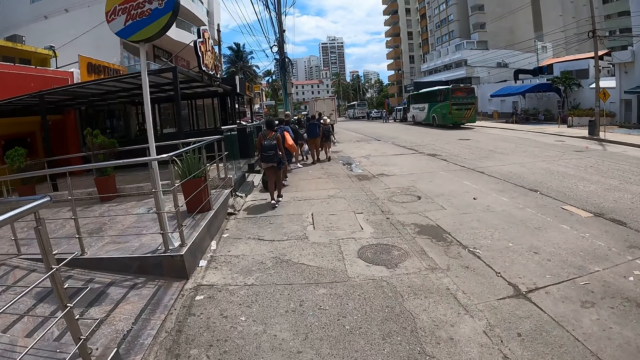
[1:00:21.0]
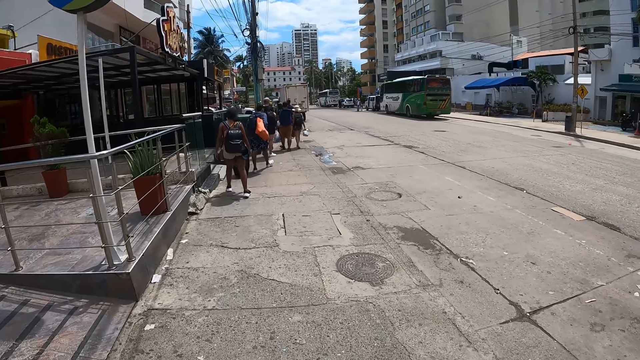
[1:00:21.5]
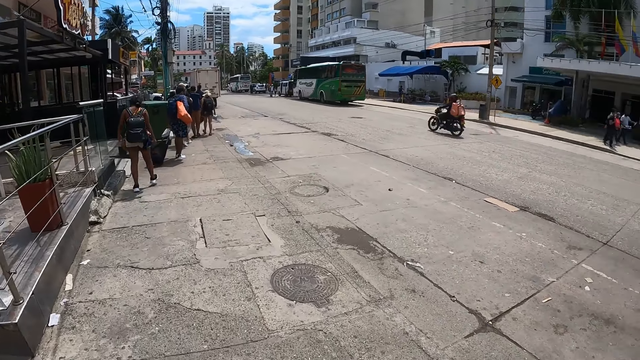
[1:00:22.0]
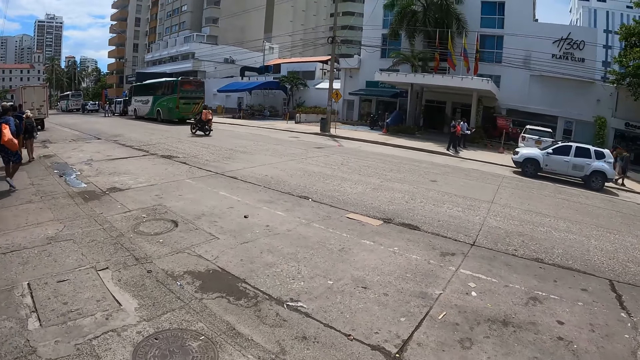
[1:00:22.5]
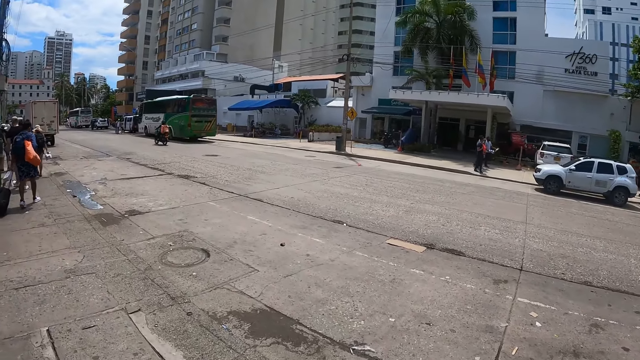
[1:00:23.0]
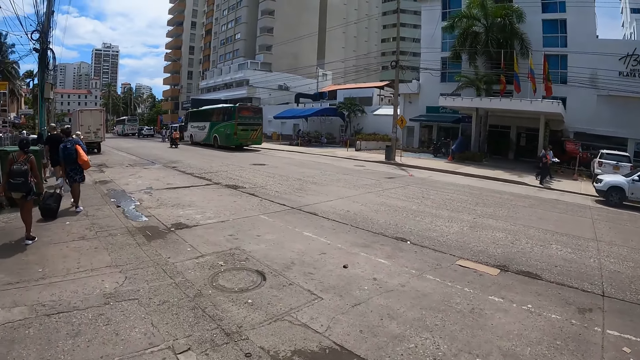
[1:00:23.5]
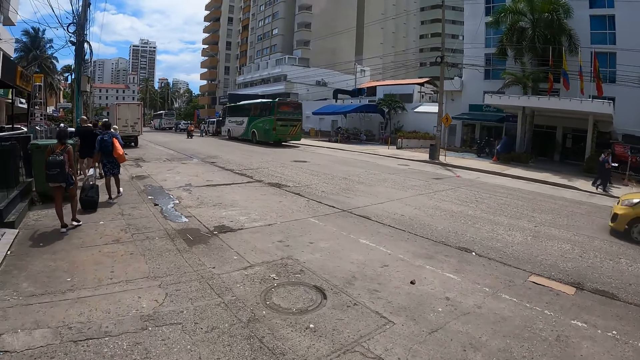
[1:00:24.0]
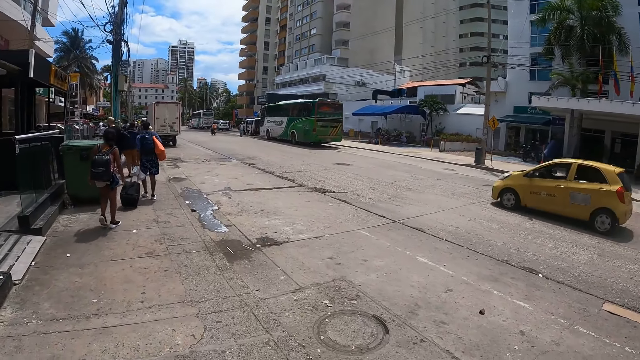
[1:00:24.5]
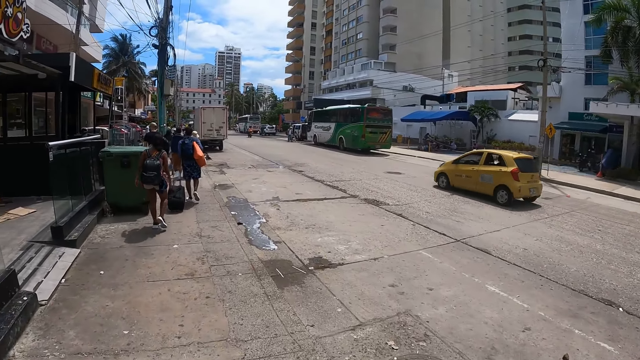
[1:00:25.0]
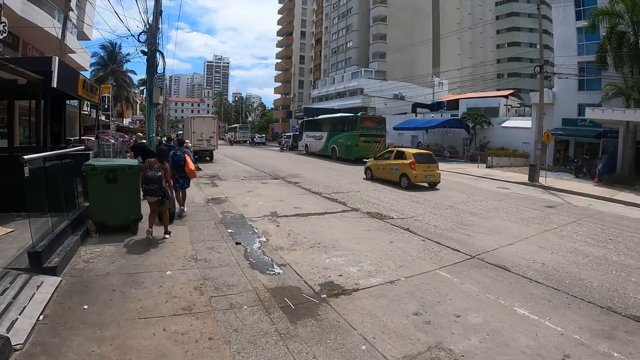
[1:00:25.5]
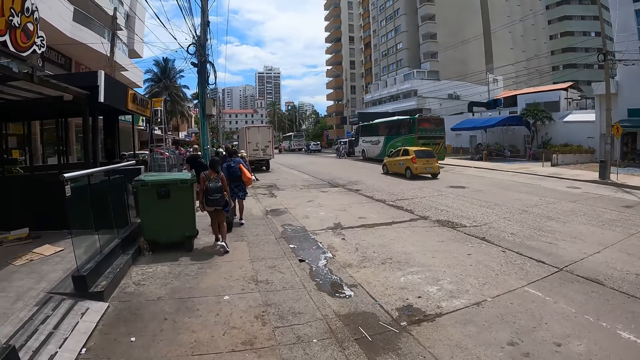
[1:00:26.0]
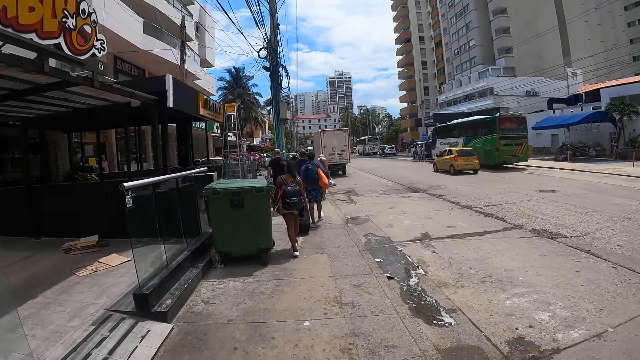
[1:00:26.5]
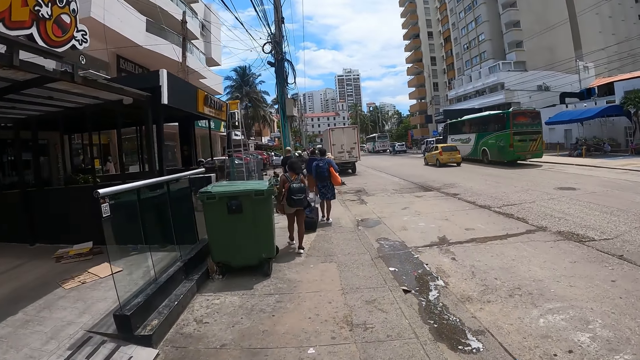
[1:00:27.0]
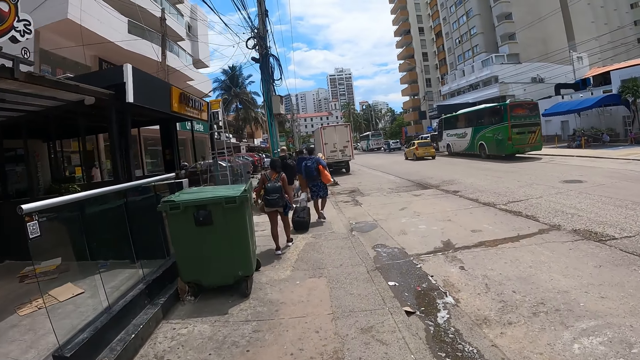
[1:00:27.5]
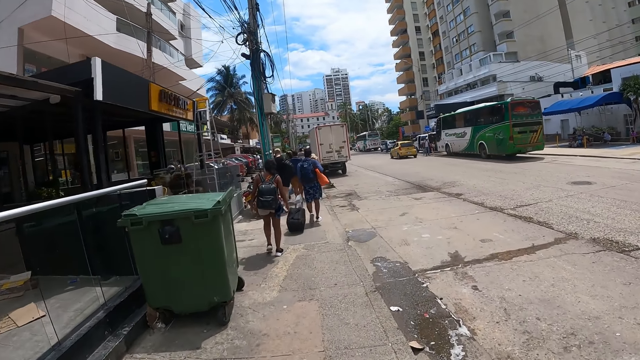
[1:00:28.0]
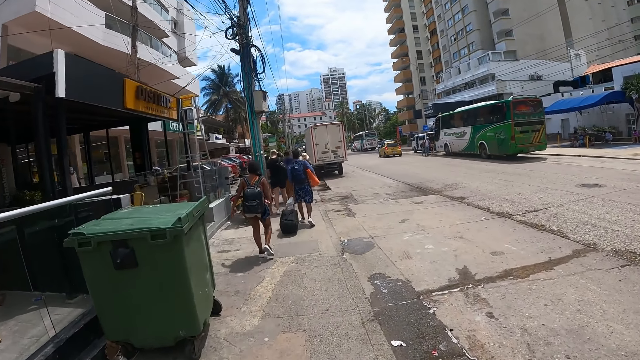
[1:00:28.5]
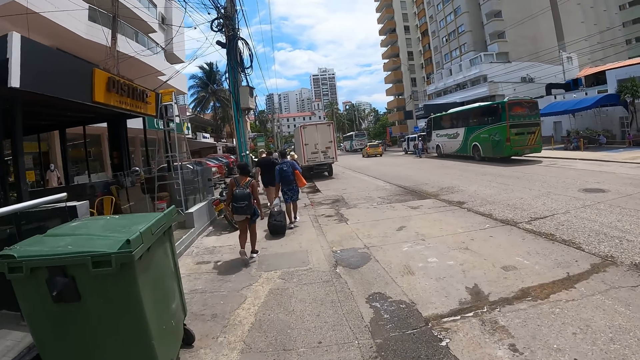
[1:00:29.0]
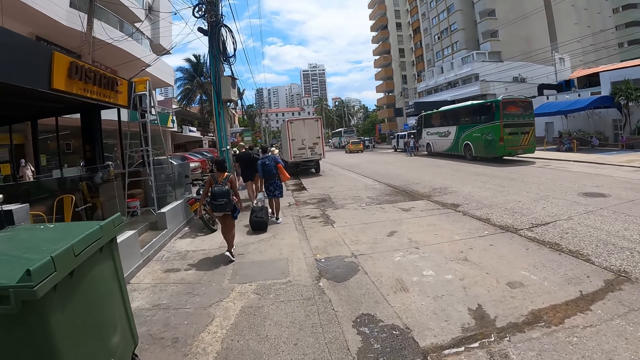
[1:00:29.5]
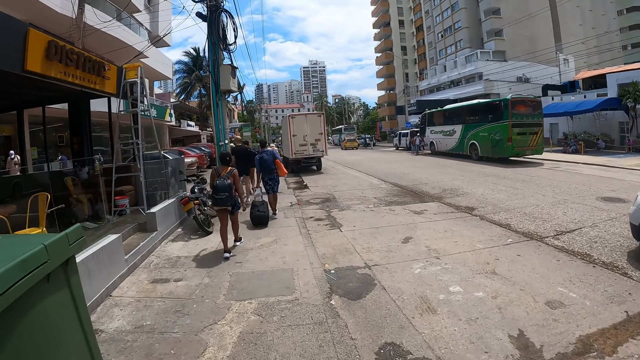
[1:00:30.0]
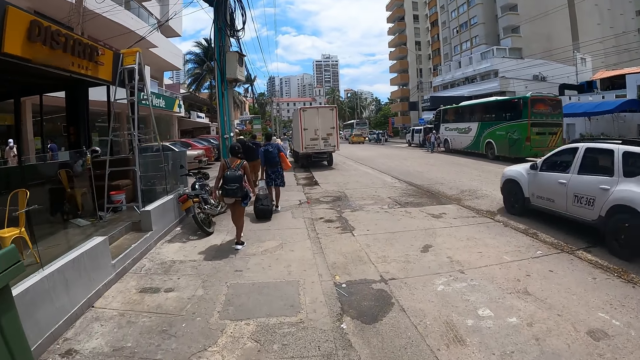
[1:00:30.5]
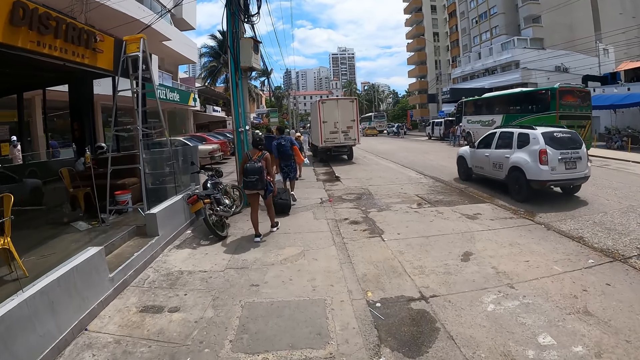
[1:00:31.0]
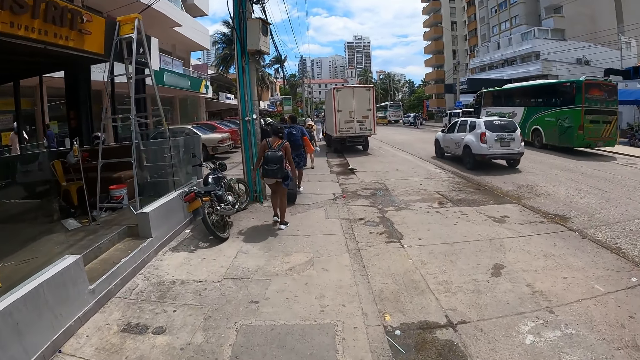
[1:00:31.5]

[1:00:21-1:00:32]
The camera wearer looks around. They look around again. They walk around.

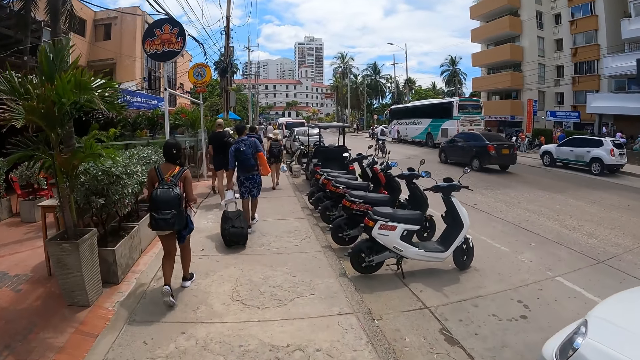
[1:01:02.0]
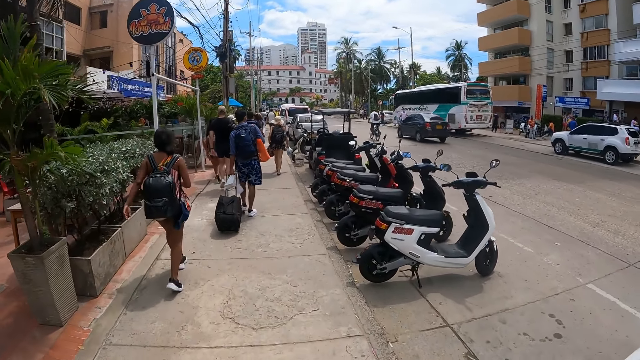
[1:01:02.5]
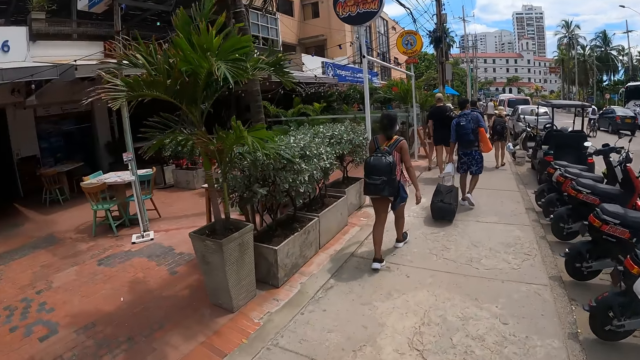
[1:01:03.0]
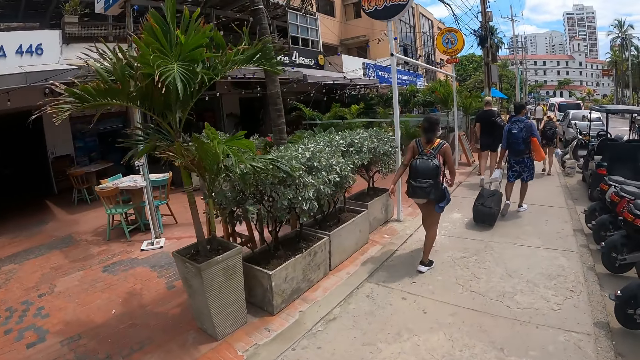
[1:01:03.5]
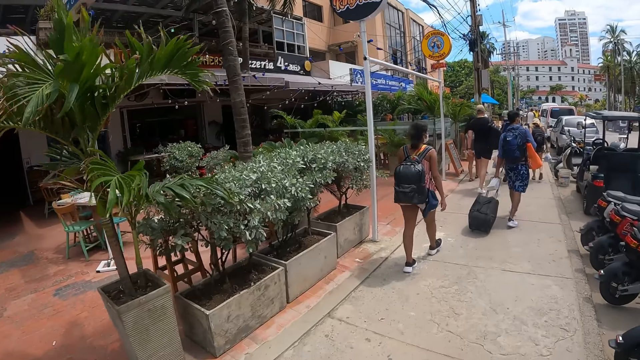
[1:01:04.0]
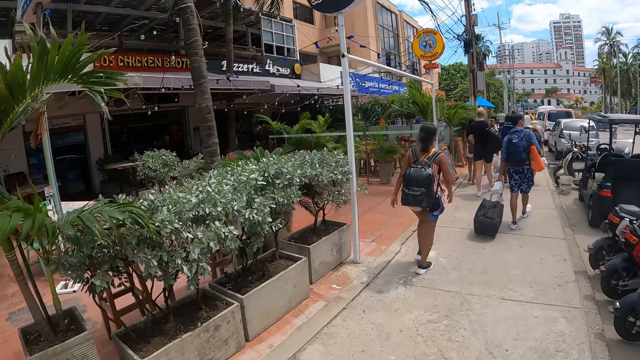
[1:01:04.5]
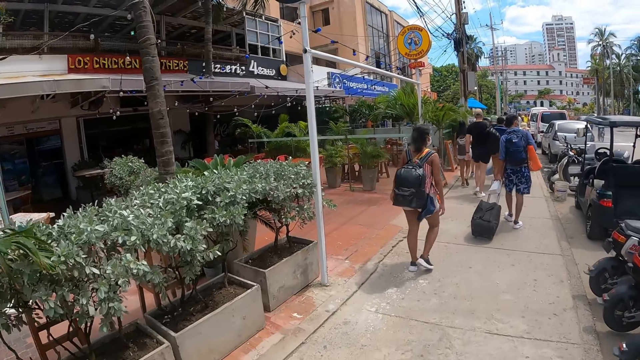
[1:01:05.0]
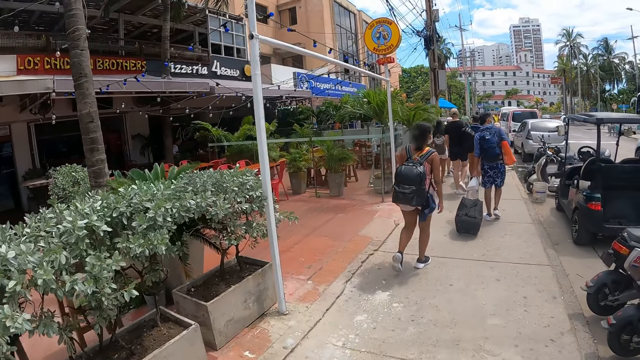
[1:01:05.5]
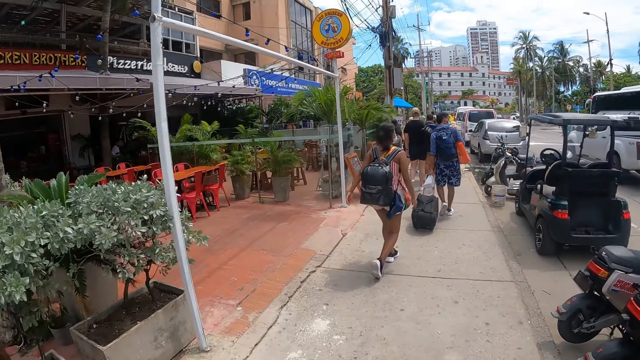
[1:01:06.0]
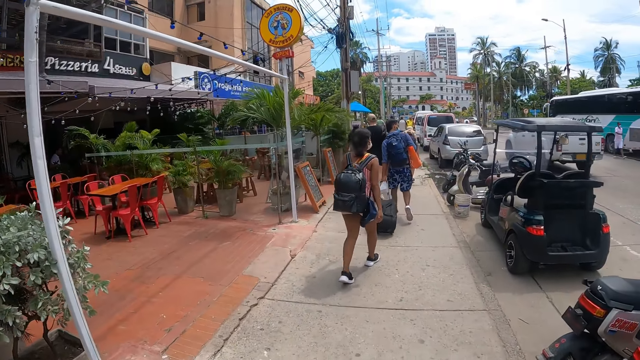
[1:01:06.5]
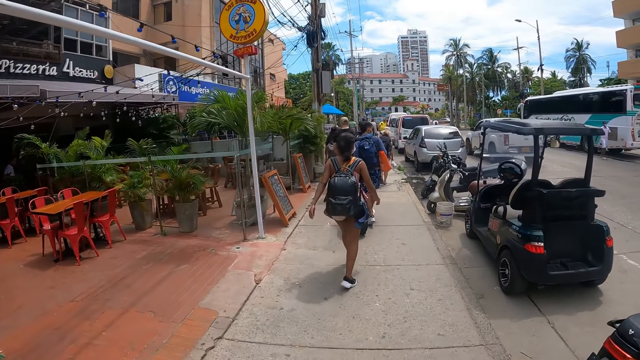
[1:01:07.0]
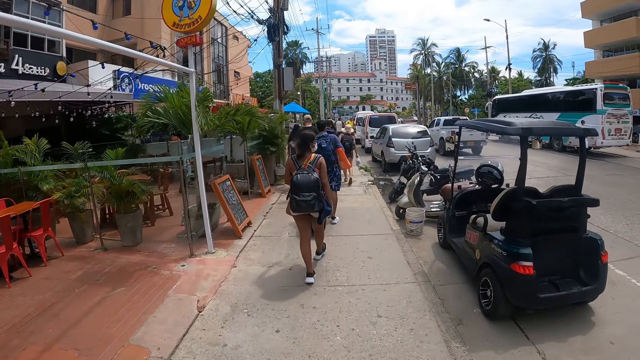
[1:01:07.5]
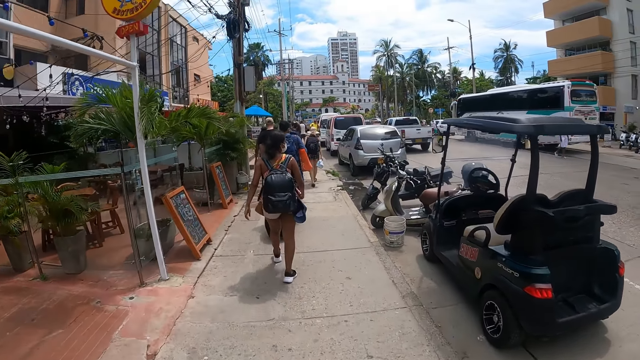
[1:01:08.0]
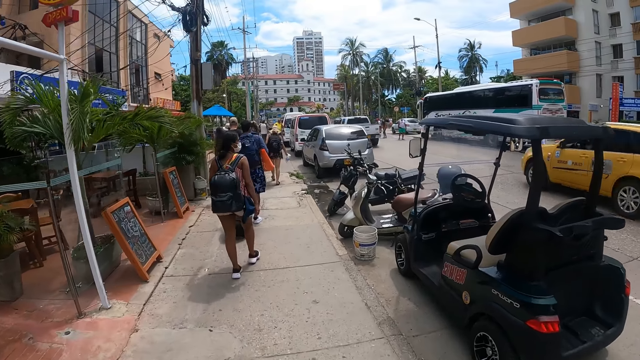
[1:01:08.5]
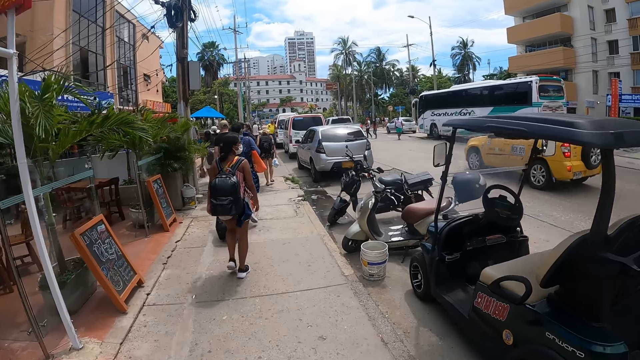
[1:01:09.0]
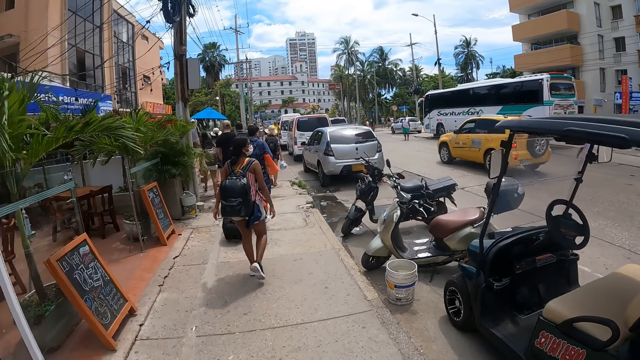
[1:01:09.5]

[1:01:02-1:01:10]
The camera wearer looks around. They walk around.

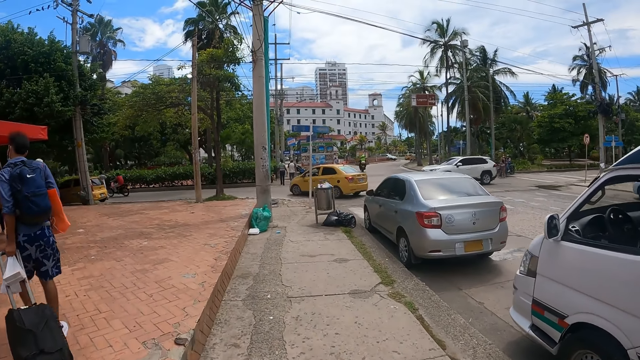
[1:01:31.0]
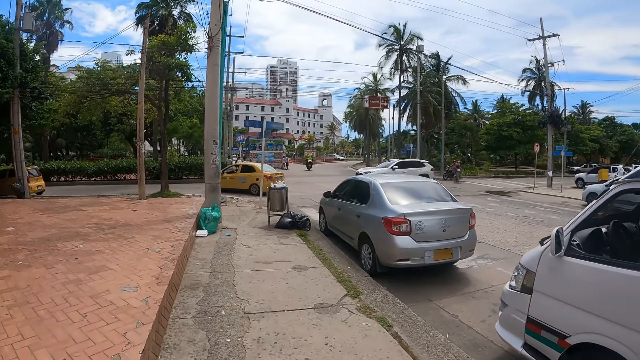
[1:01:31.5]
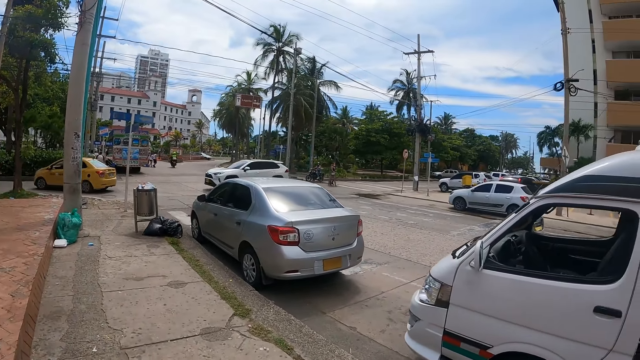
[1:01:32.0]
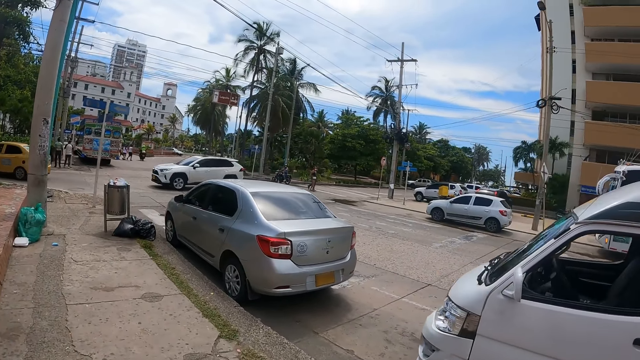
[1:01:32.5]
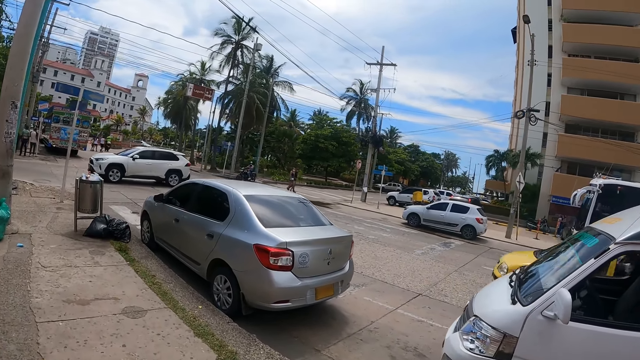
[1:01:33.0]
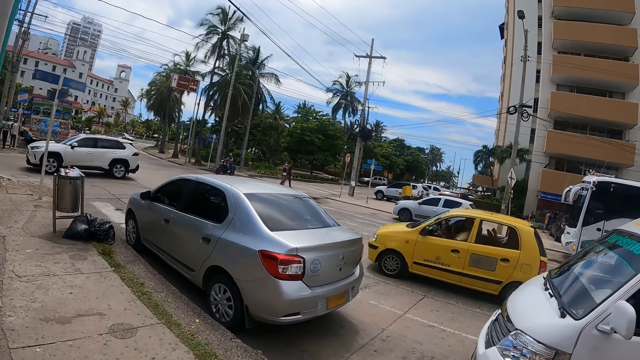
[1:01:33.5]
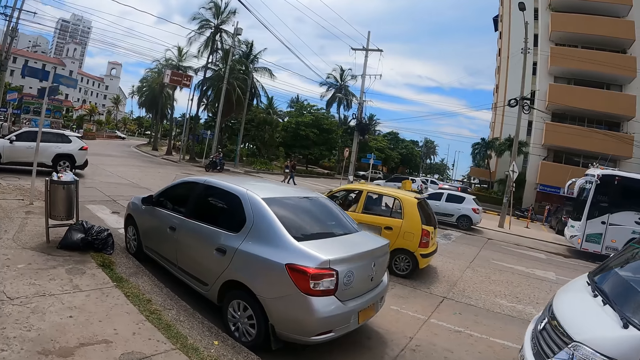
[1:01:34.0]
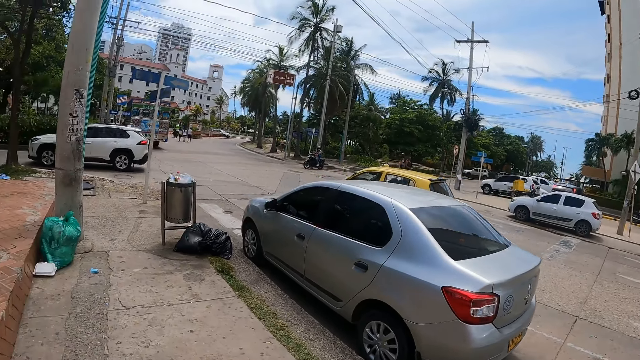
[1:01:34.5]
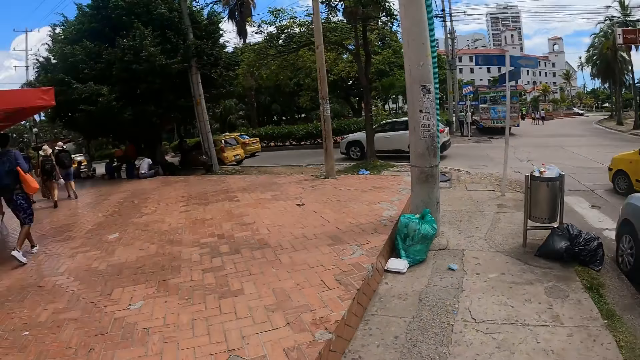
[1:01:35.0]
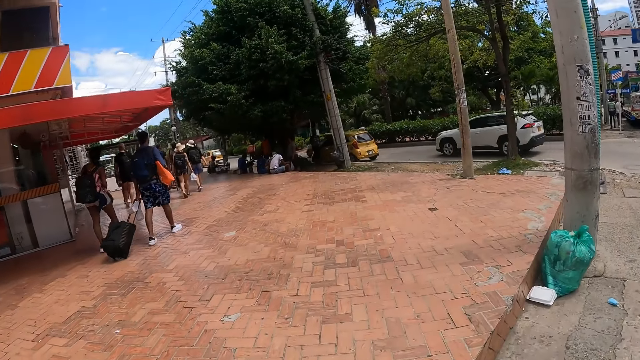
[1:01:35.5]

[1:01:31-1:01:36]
The camera wearer looks around. They walk around. They look around.
